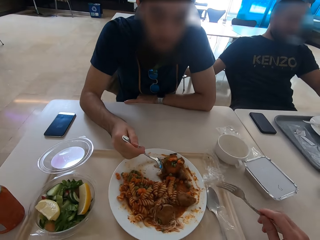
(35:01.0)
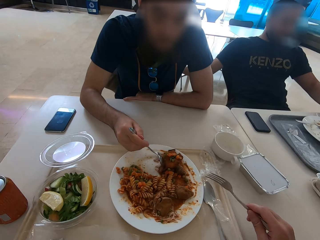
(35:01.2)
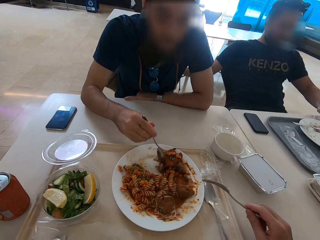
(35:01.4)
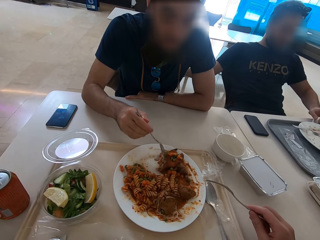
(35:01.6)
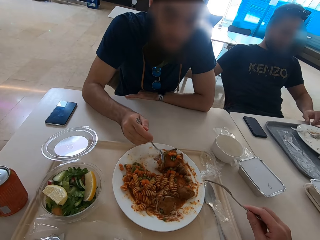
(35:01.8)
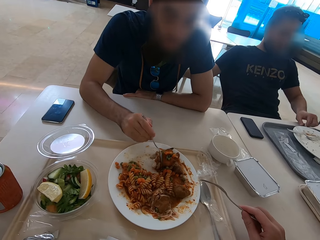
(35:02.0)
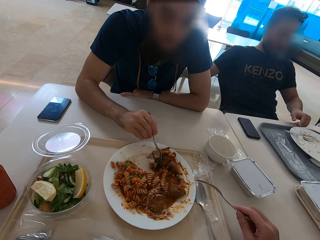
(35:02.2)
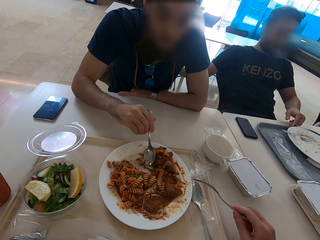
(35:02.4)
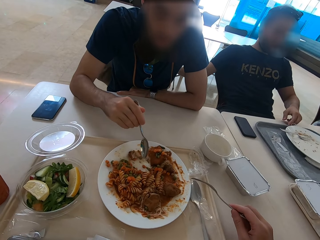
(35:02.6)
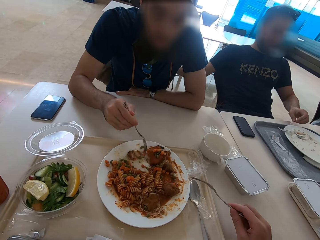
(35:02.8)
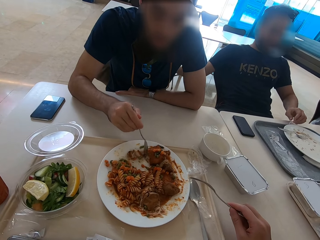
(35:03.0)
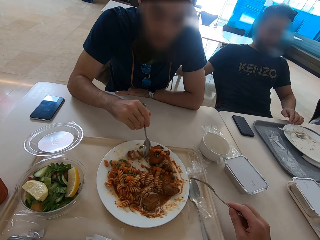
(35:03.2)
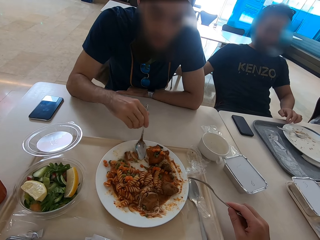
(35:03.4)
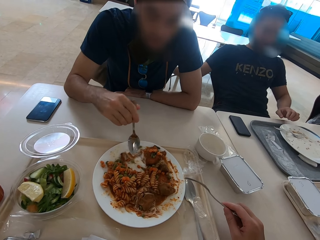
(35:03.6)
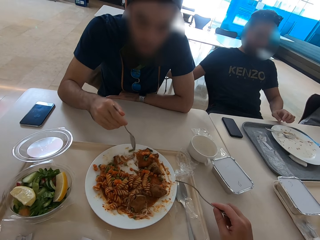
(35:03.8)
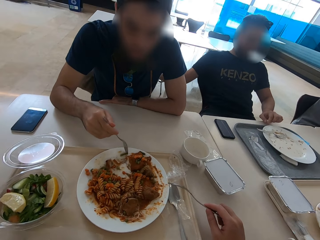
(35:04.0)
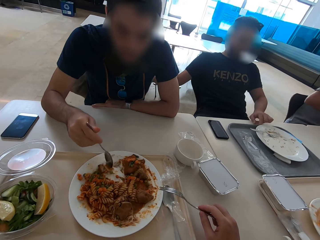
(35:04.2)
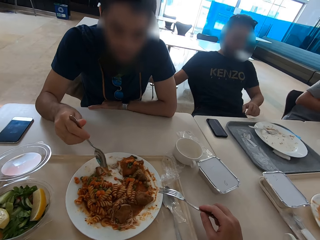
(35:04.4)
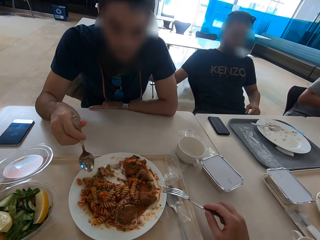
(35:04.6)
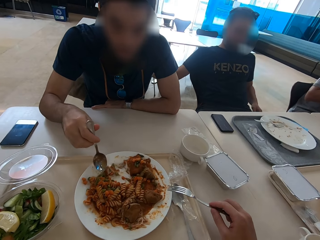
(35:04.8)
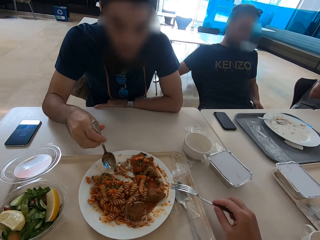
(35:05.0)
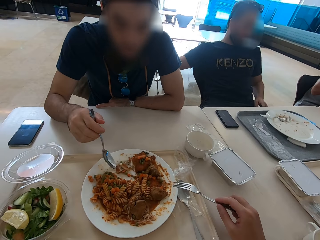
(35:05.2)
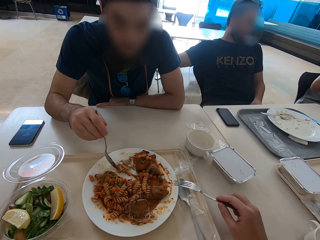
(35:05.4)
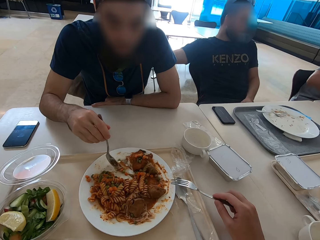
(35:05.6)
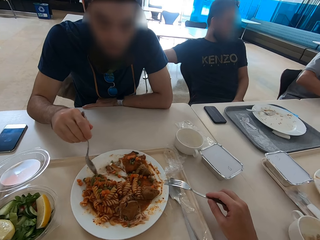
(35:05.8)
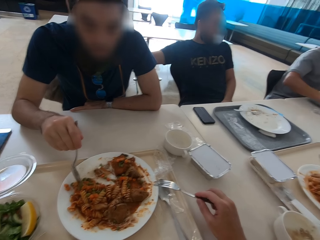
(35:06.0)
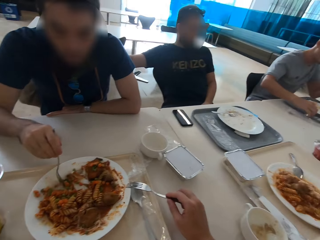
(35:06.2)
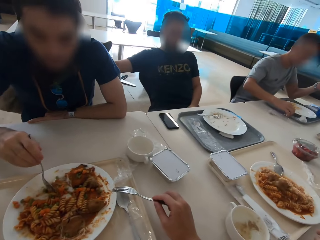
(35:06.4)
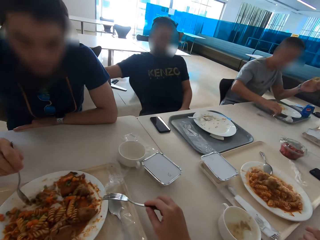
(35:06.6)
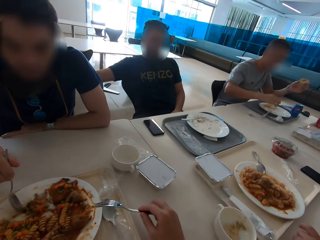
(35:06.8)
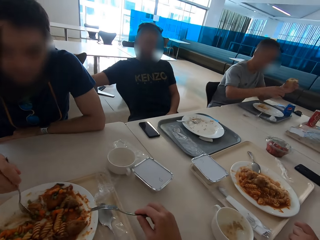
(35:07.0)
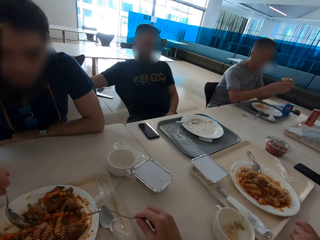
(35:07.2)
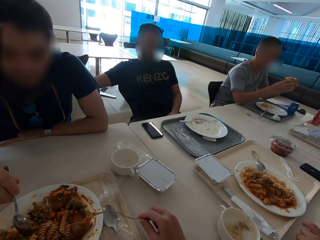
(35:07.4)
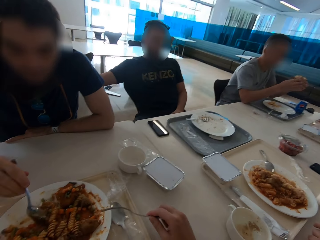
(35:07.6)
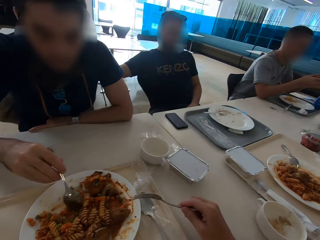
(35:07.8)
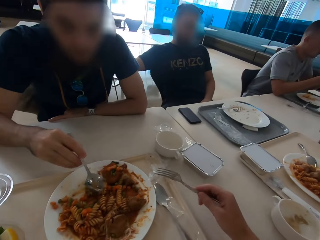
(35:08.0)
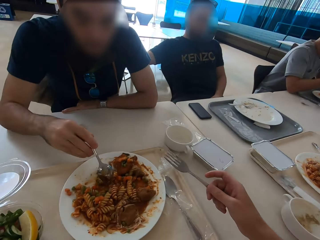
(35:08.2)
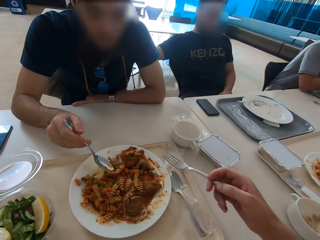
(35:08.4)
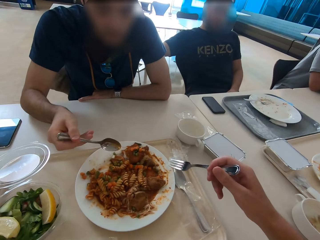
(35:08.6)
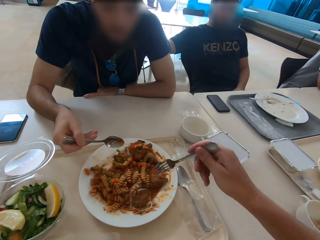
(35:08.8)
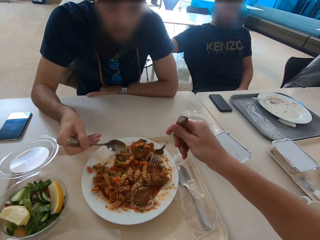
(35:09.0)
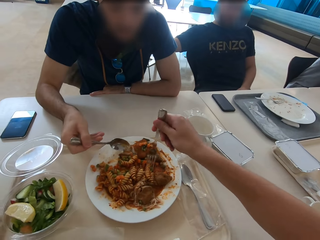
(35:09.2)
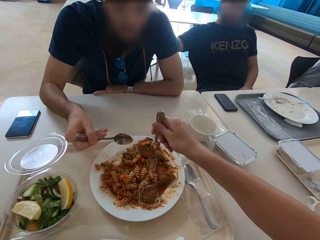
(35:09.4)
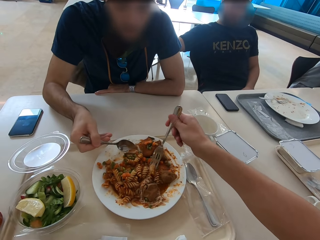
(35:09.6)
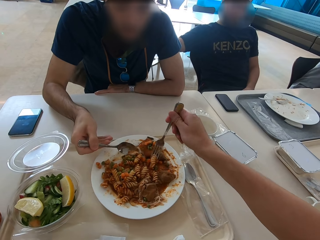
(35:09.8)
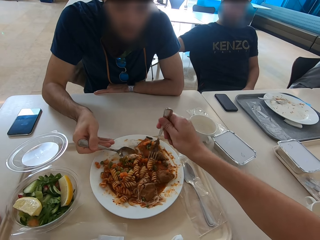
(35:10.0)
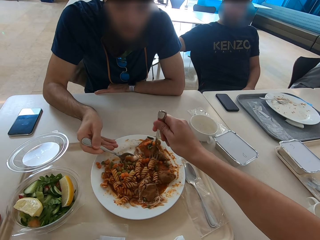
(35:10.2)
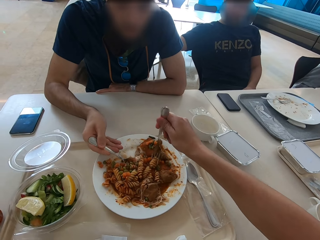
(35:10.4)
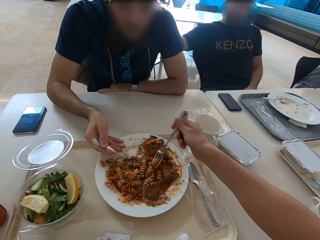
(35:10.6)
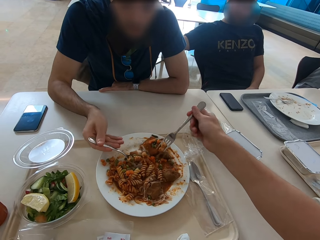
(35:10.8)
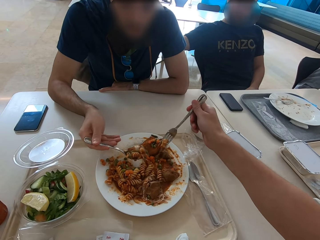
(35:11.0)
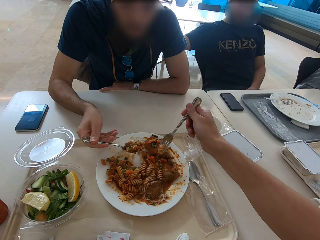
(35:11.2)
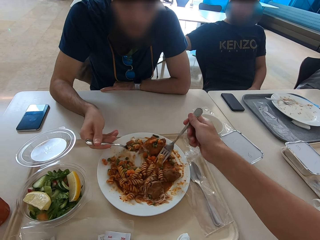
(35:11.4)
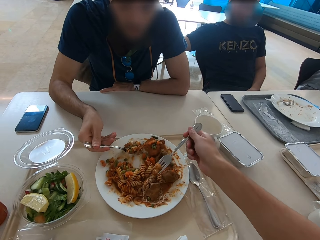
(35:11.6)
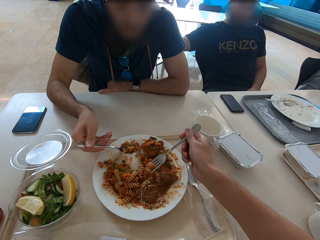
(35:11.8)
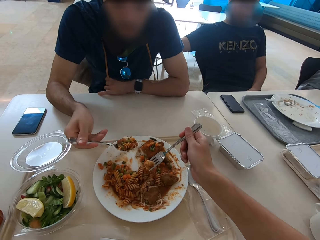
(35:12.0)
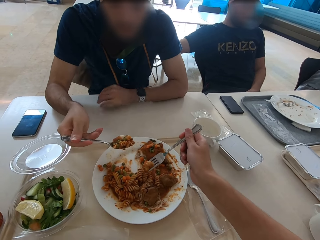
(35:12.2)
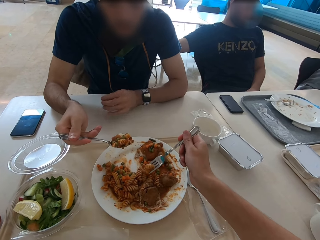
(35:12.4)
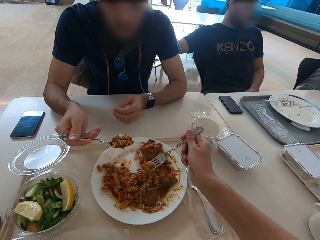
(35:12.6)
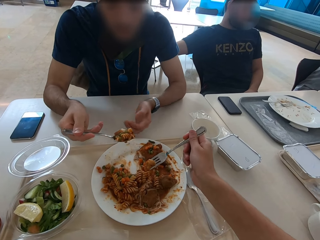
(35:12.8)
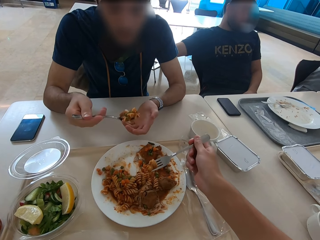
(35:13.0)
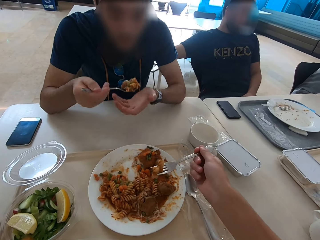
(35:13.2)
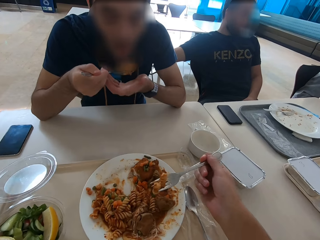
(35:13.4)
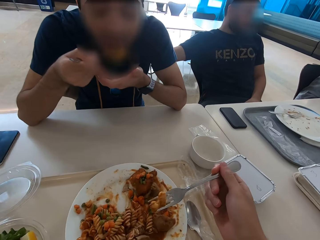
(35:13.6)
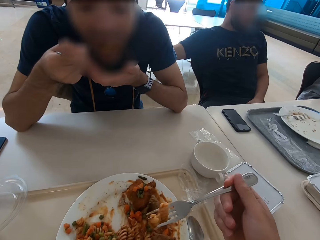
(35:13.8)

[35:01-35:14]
The camera wearer picks up the phone. A man eats. Another man wipes the table with fingers. The camera wearer eats.

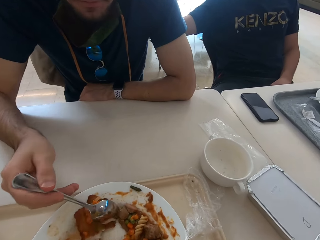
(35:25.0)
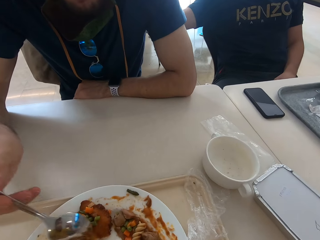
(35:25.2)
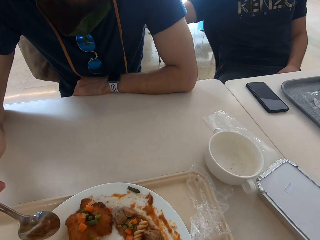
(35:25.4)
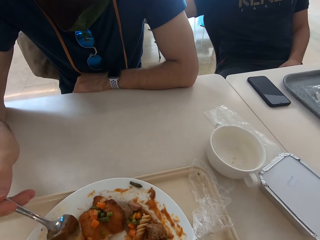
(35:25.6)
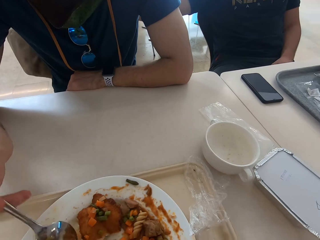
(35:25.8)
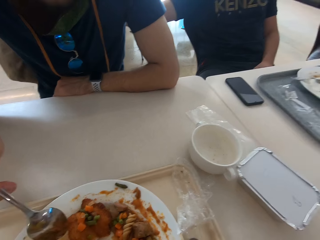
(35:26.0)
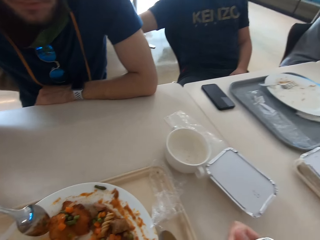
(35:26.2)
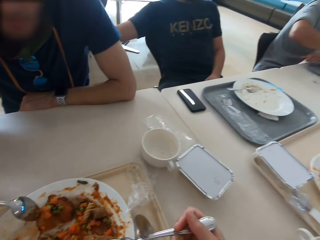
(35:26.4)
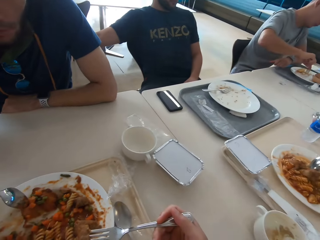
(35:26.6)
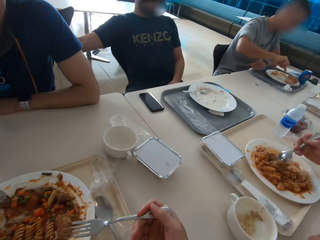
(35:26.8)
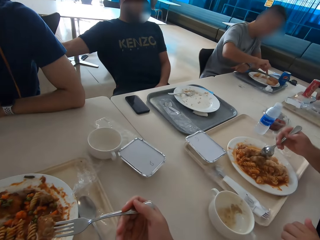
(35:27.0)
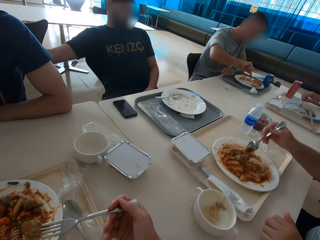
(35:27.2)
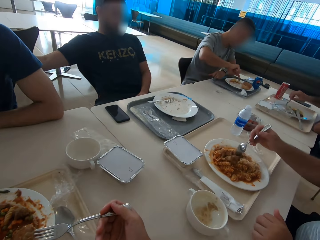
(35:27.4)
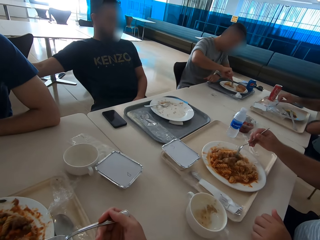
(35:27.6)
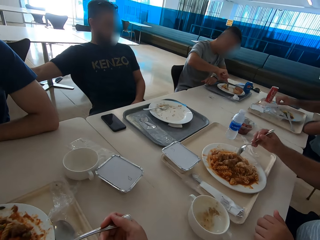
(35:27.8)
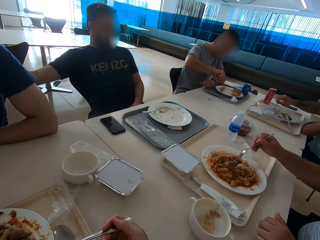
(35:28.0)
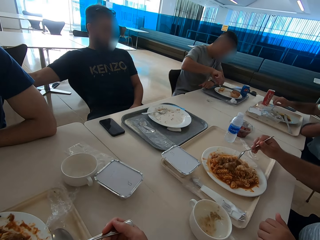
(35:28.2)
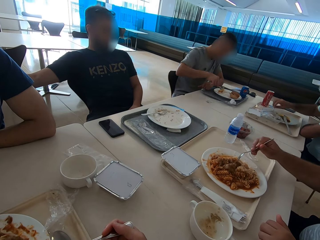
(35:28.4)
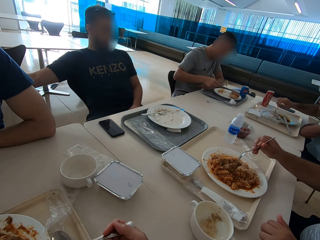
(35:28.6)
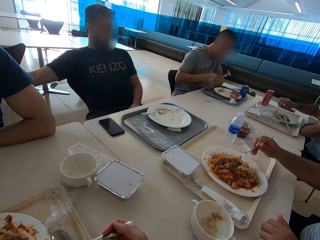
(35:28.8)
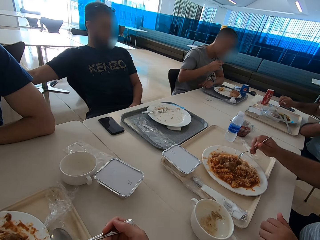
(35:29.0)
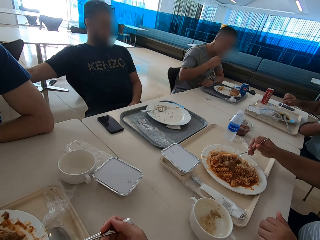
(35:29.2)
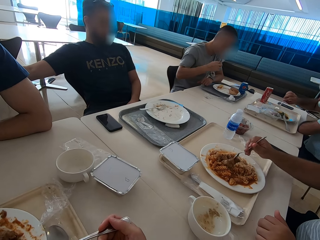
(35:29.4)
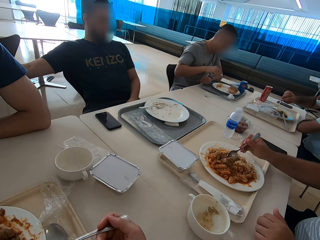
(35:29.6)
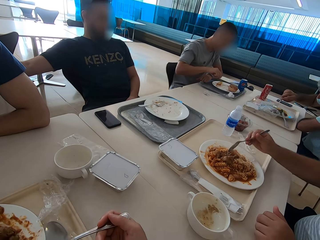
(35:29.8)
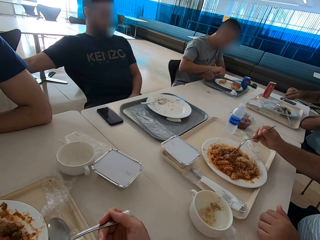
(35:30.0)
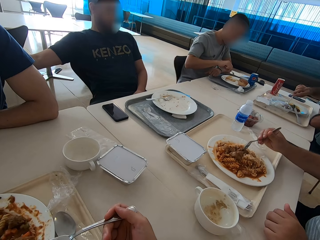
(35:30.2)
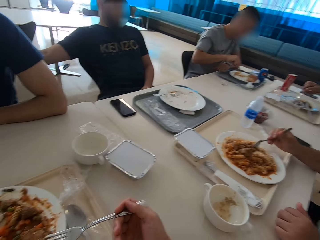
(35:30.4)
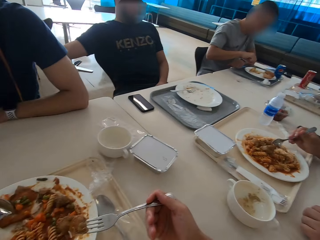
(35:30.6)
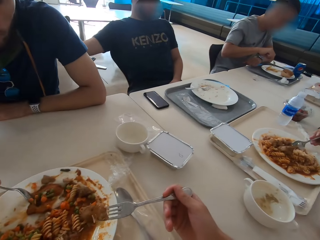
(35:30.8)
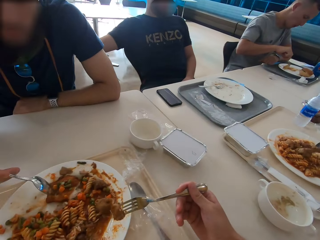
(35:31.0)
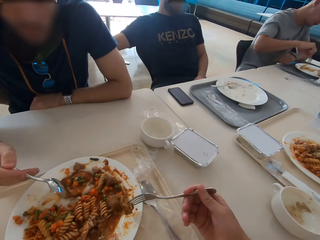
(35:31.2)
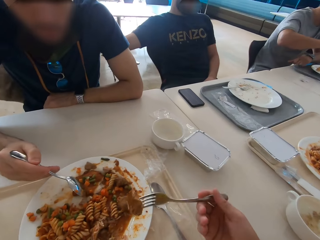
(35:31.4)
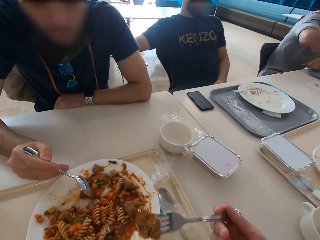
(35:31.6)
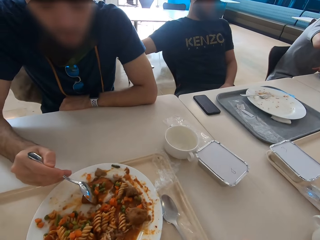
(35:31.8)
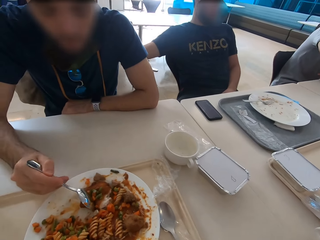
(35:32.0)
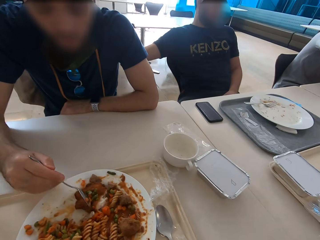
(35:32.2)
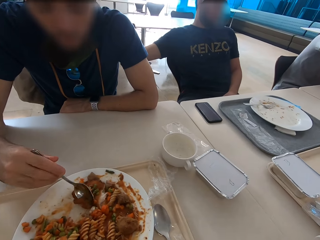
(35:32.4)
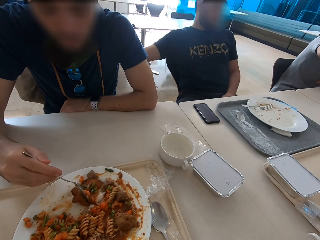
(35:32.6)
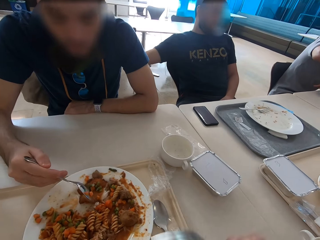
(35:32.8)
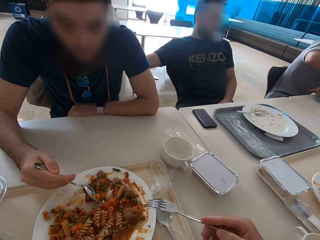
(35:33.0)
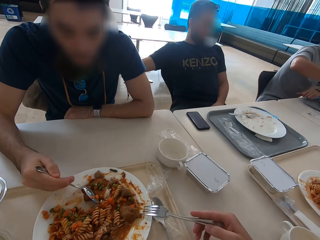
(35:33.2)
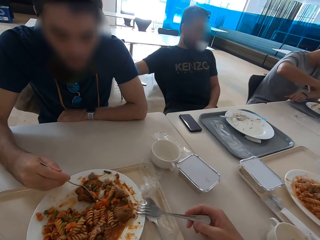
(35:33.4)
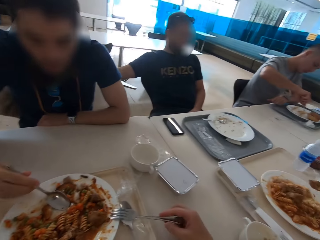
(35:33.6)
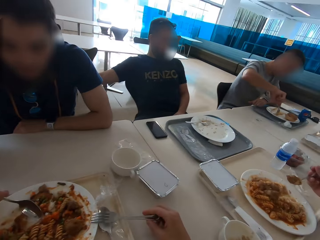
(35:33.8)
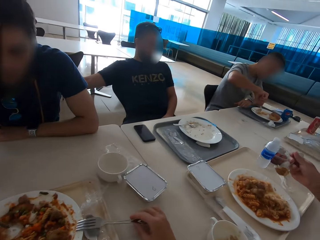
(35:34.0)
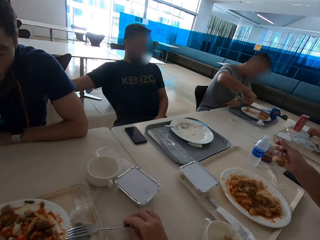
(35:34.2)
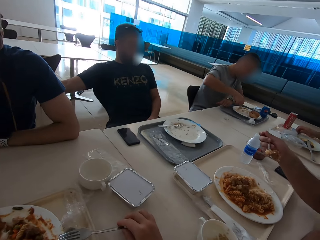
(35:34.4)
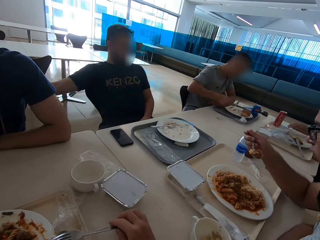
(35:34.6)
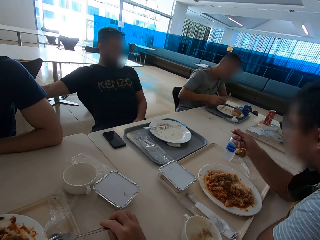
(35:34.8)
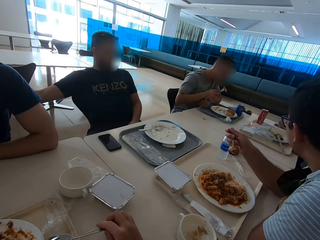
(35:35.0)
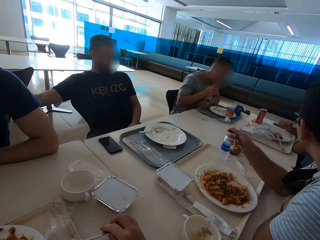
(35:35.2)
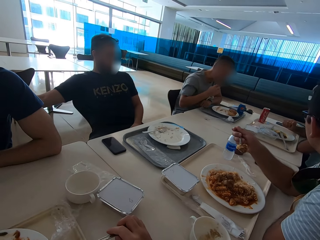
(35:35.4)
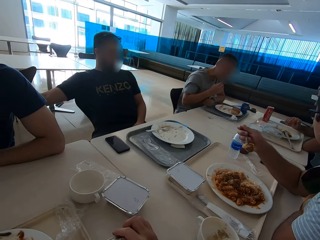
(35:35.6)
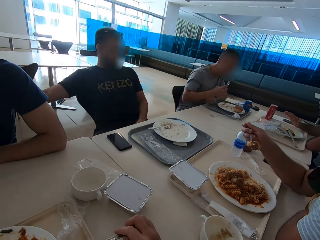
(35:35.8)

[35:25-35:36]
The camera wearer looks around. A man eats. Another man eats. The camera wearer eats and looks around.
